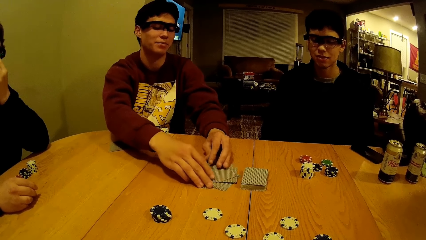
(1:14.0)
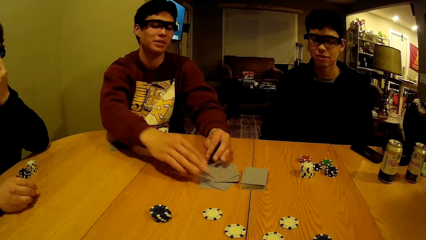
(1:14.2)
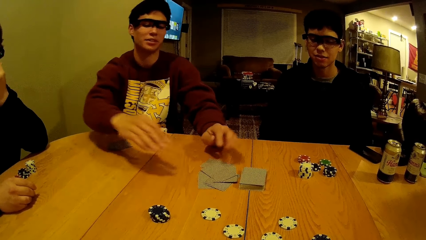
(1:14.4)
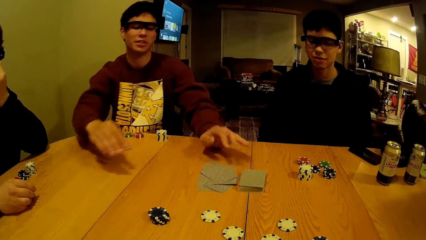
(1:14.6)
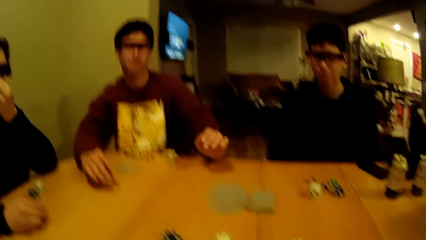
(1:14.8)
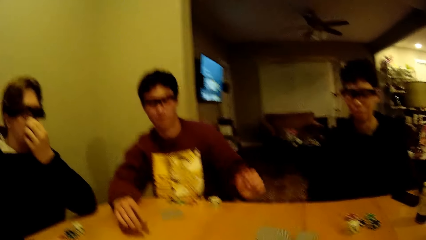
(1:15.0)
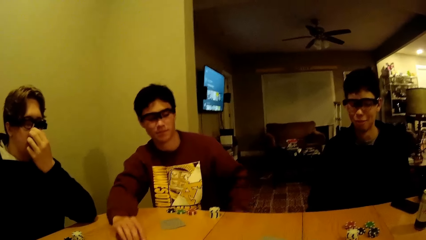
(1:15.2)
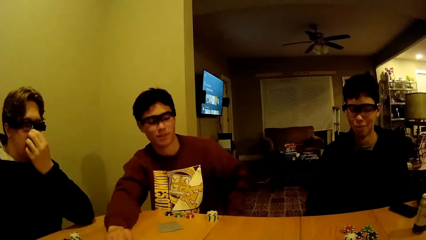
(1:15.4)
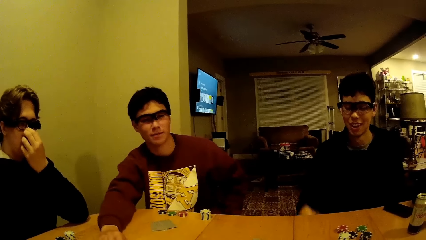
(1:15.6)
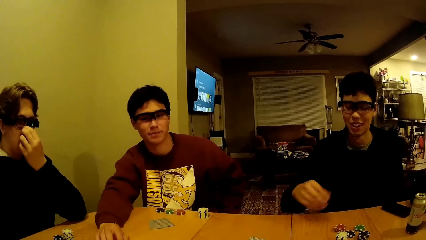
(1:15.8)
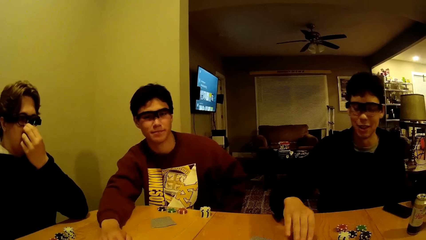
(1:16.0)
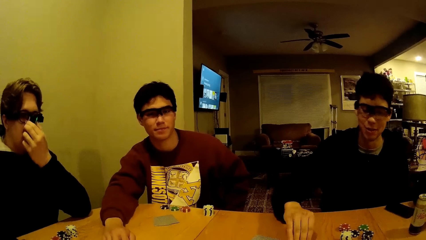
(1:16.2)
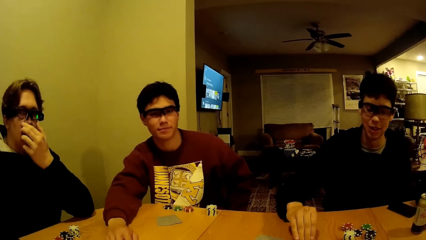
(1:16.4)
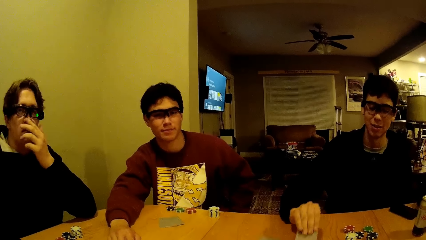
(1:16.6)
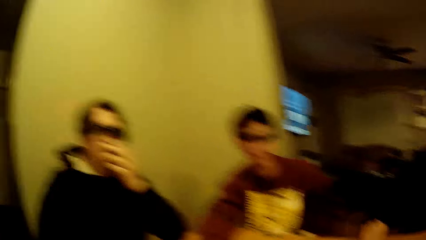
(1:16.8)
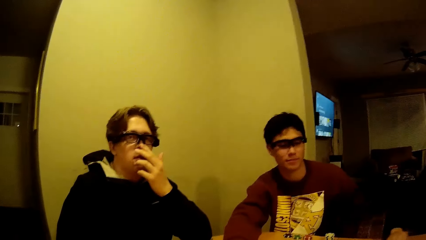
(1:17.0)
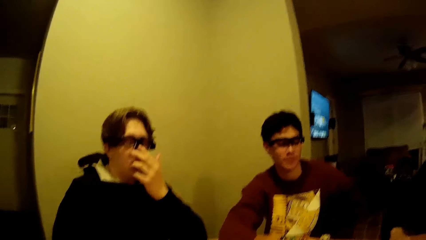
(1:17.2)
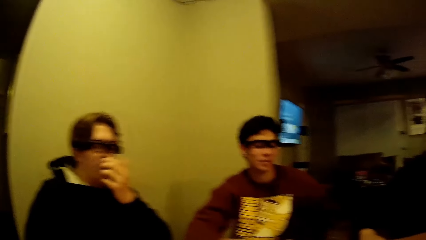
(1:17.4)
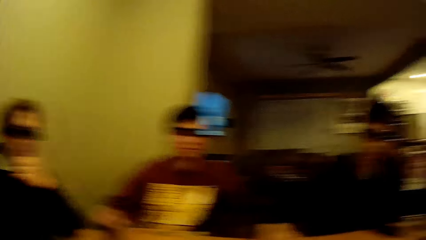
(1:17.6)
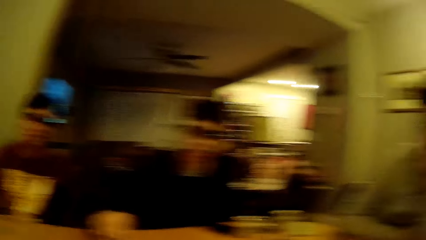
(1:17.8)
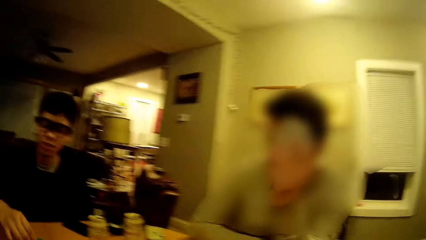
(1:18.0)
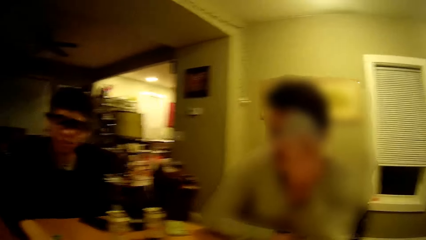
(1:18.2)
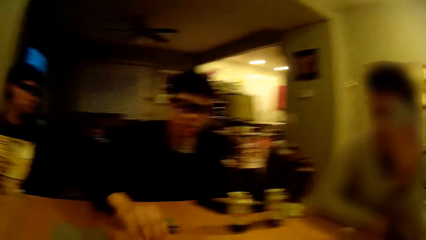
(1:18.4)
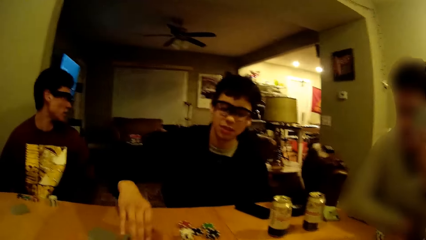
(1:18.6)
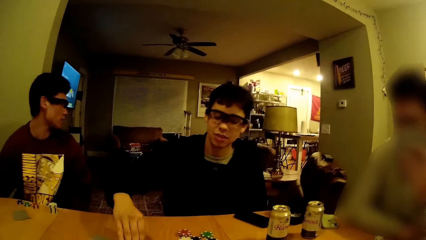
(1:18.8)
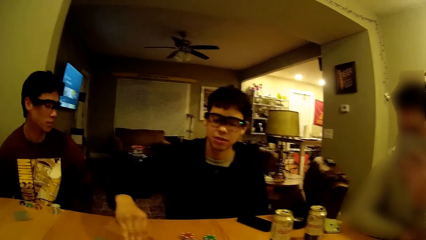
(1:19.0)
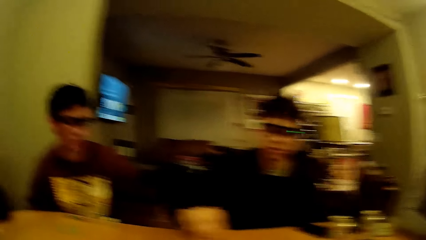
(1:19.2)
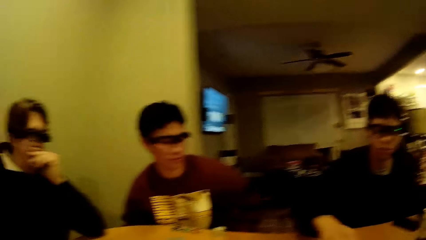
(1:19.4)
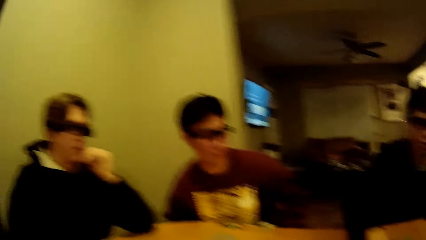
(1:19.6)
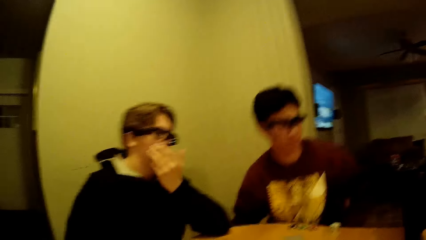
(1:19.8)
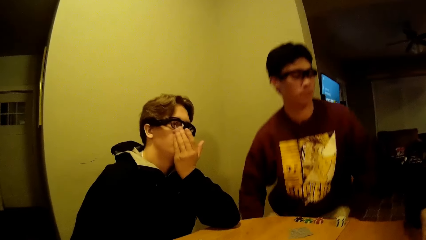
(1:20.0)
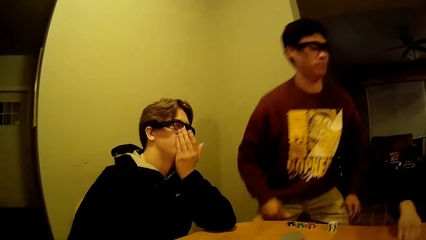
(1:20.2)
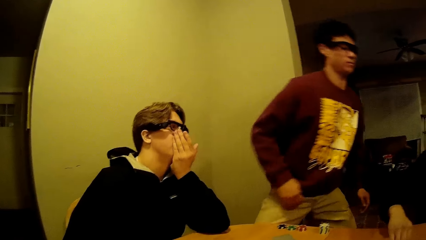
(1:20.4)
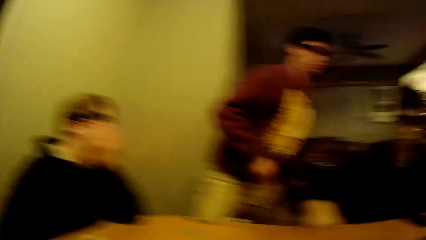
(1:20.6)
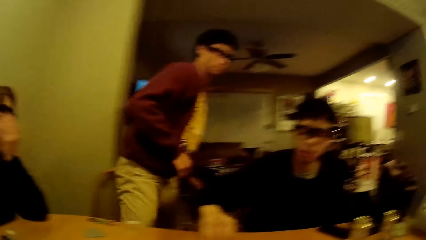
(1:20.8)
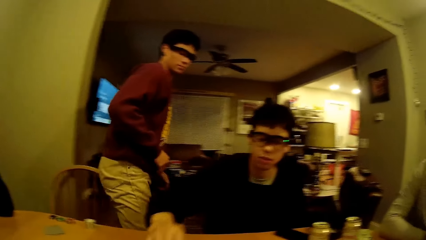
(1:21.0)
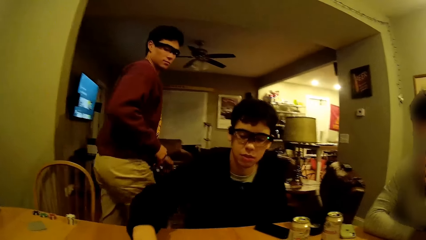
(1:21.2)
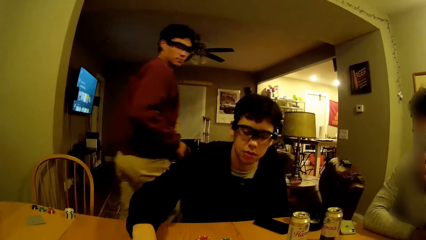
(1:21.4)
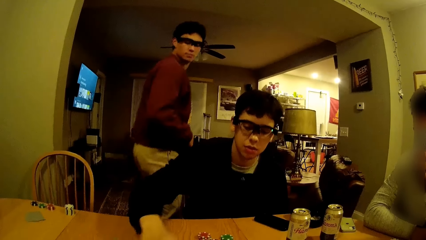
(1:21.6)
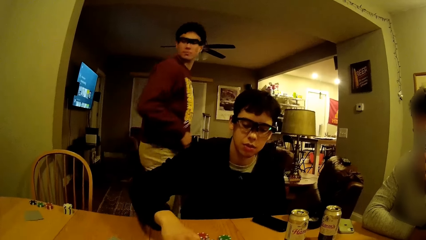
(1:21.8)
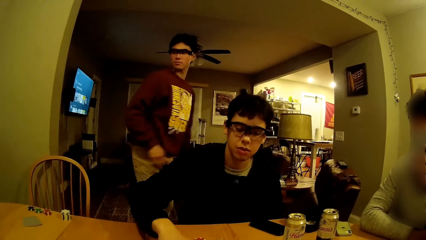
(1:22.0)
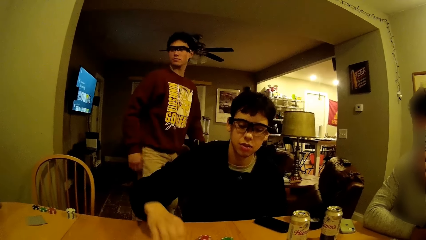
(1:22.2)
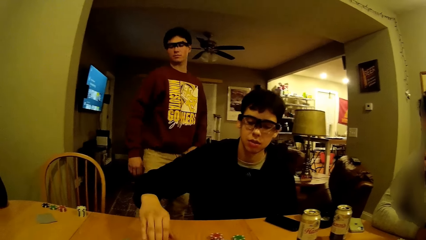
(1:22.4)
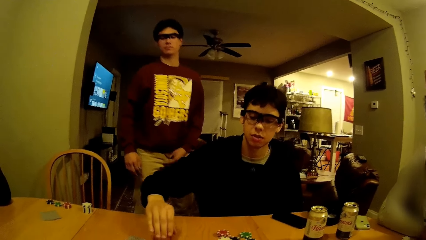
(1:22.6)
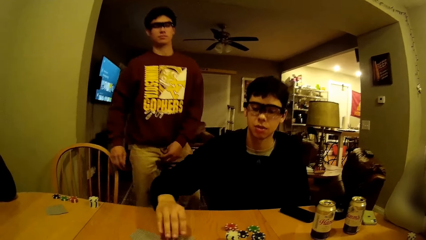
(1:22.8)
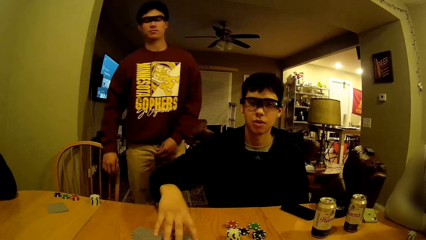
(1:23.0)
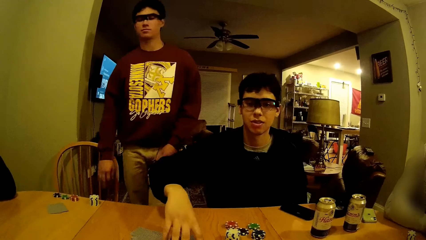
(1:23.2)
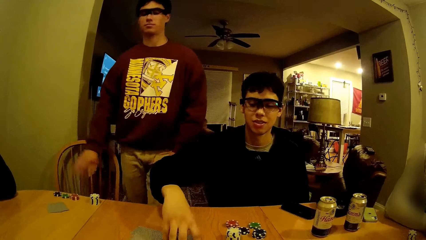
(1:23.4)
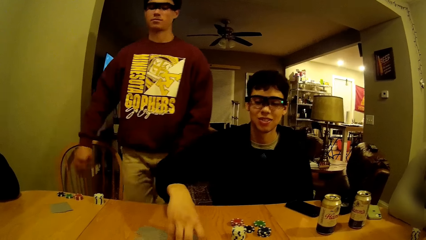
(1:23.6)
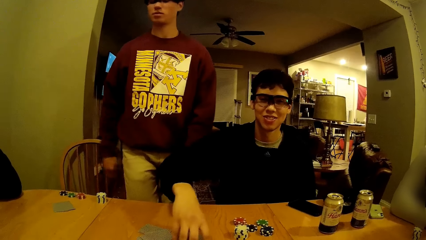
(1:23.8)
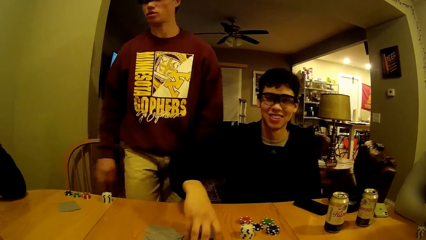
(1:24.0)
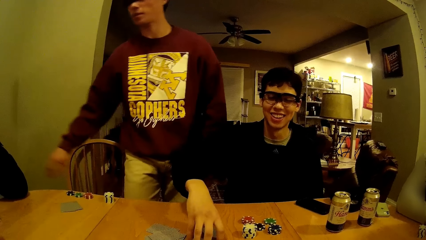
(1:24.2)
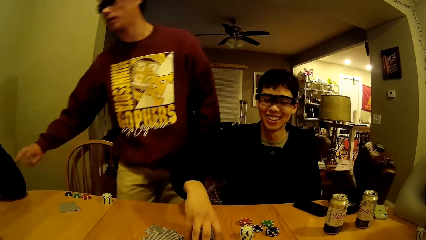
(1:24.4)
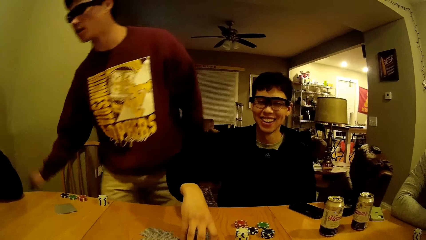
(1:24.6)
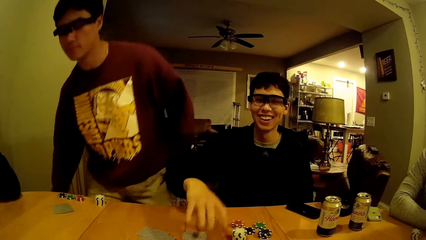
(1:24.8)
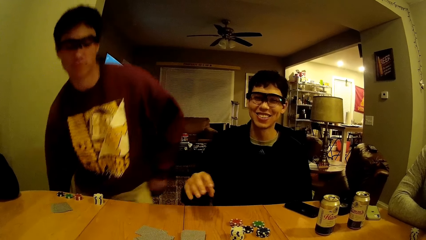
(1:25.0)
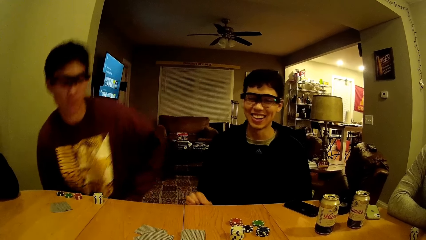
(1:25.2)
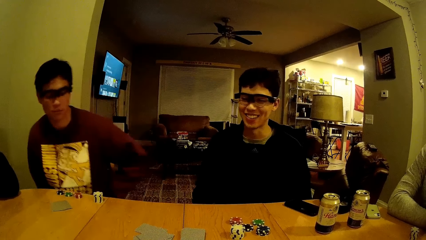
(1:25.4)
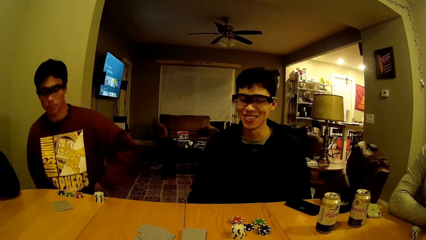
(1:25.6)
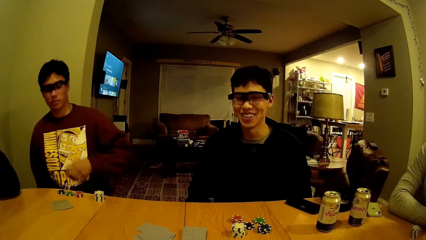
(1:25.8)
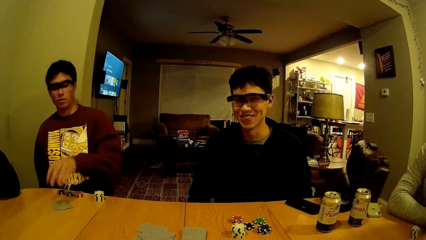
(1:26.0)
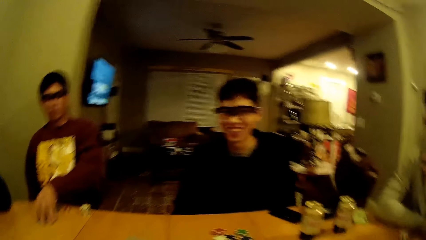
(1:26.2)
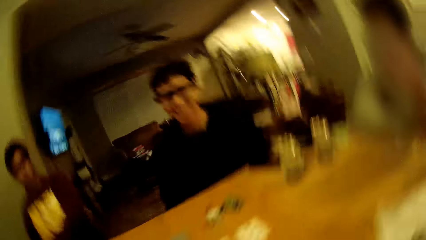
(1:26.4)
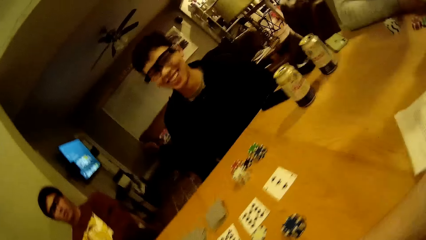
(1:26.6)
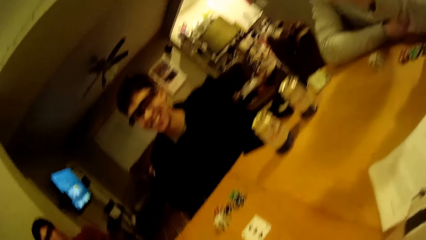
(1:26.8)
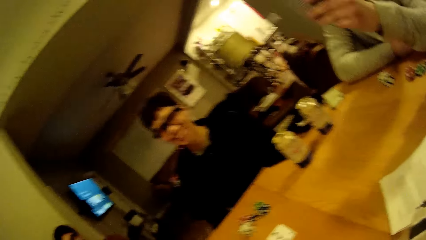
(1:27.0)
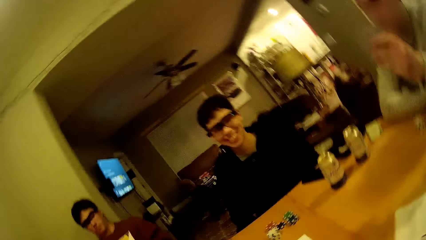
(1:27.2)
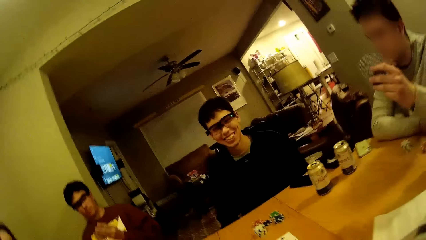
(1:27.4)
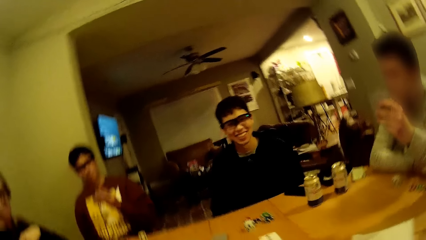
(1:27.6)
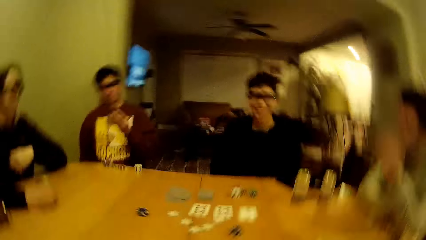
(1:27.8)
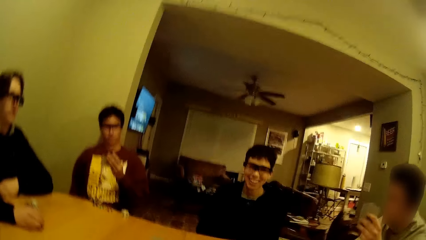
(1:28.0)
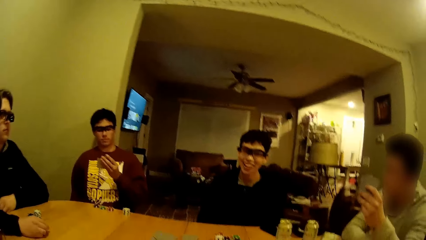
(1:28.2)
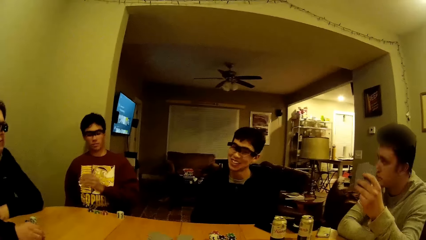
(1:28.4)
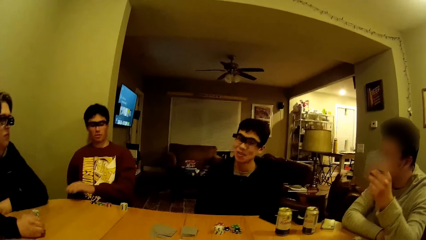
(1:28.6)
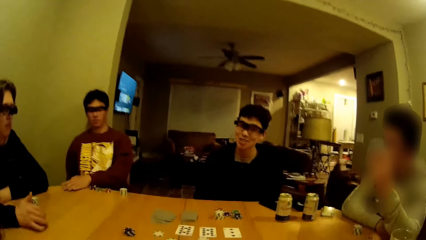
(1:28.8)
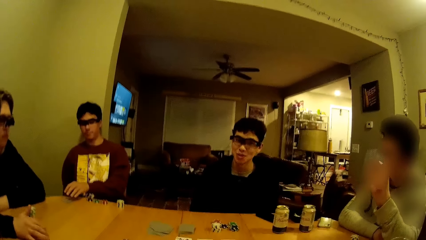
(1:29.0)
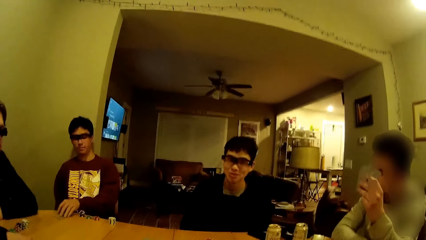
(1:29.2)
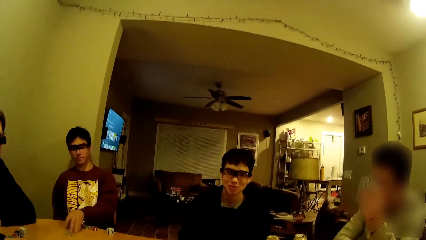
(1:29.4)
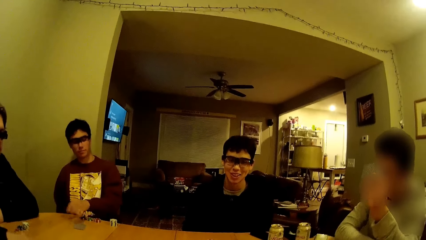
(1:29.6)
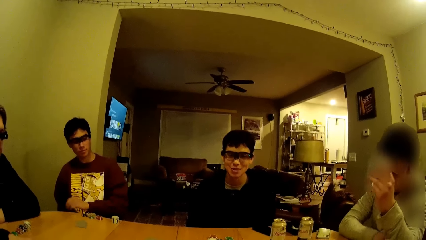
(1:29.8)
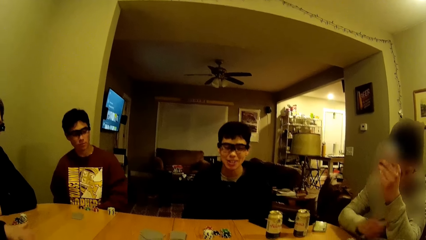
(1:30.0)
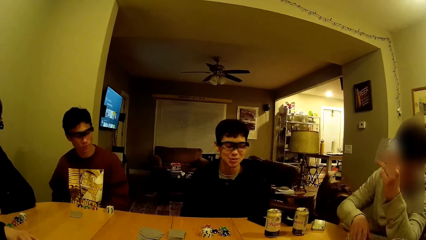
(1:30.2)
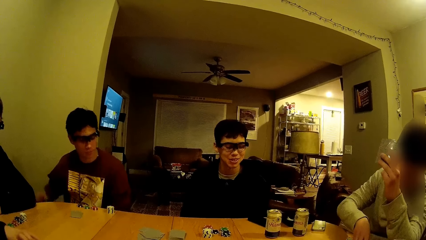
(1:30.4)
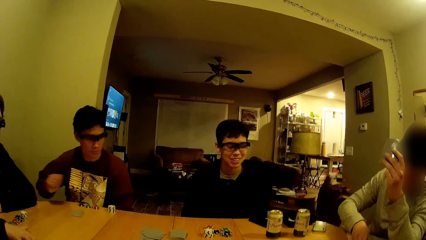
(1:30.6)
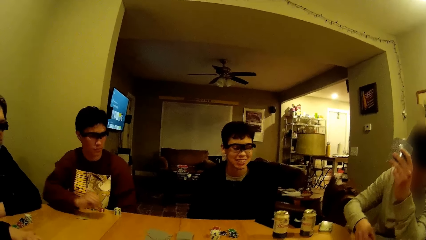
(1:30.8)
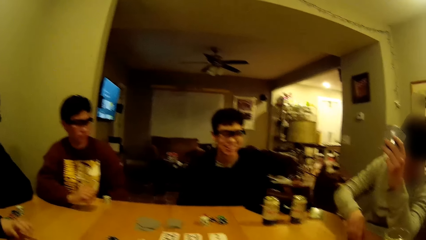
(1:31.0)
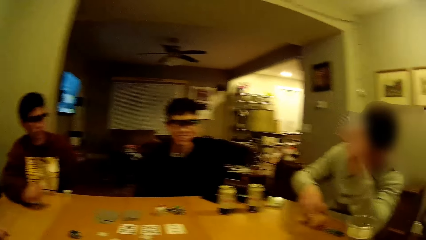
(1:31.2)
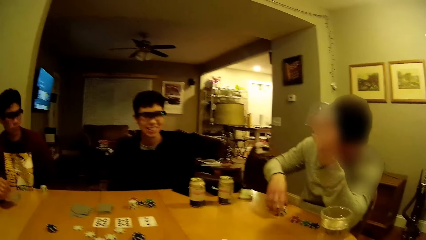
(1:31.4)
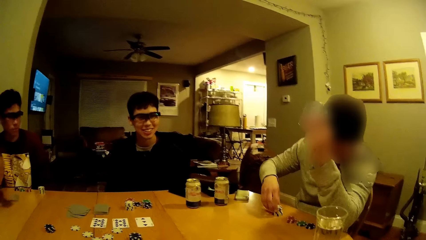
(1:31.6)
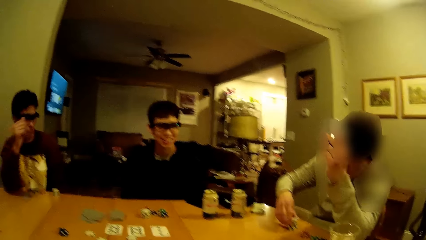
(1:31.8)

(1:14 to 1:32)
The second man places his right hand on the table. The first man picks some cards on the table with his right hand and puts his hand on the table. He picks some cards on the table with his right hand again. The second man stands beside the table. The first man arranges the cards on the table with his right hand and removes his right hand from the table. The second man sits beside the third man. The second man picks some cards from the table with his left hand, moves his hand on the table, and drops the cards on the table with his left hand. The fourth man arranges some poker chips on the table with his right hand.
